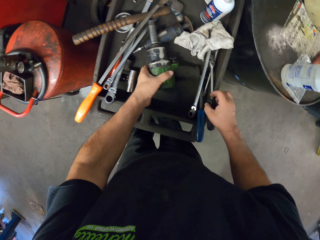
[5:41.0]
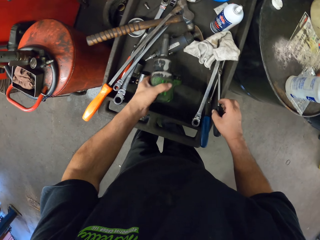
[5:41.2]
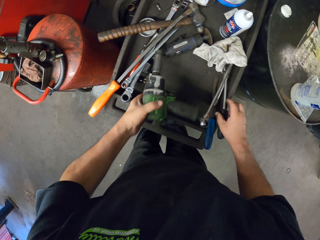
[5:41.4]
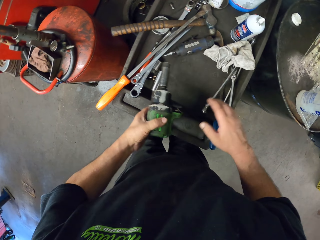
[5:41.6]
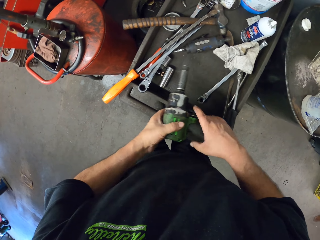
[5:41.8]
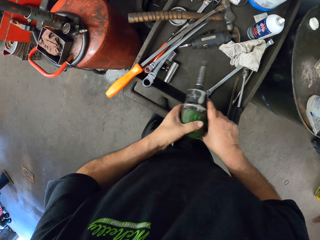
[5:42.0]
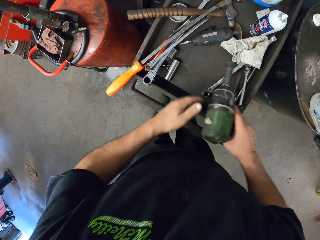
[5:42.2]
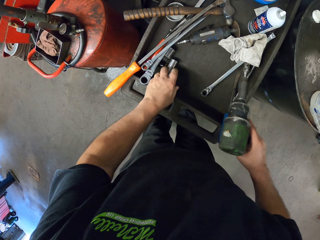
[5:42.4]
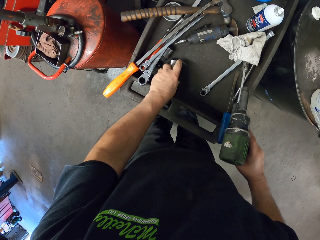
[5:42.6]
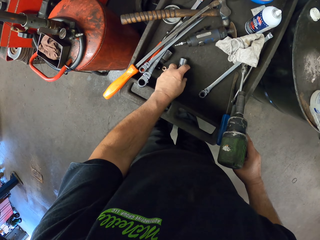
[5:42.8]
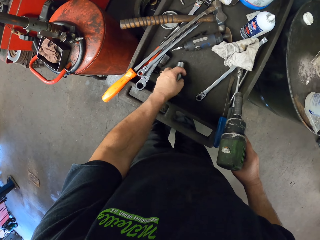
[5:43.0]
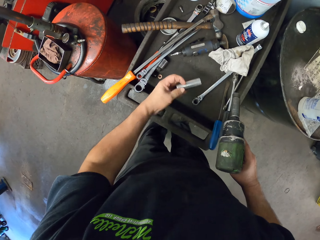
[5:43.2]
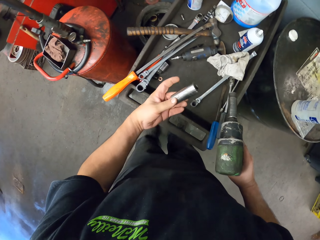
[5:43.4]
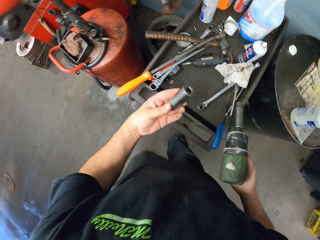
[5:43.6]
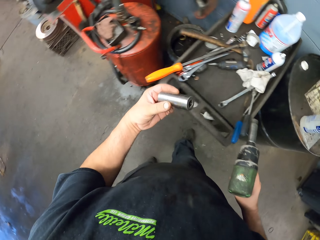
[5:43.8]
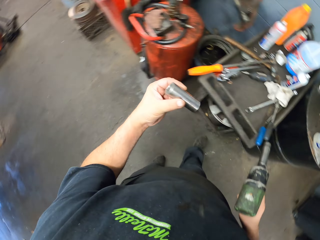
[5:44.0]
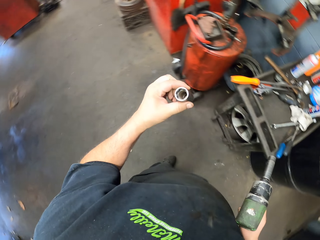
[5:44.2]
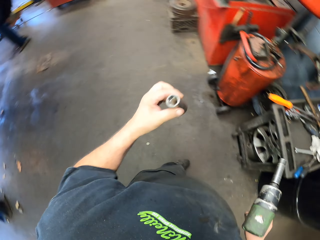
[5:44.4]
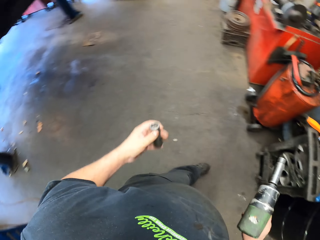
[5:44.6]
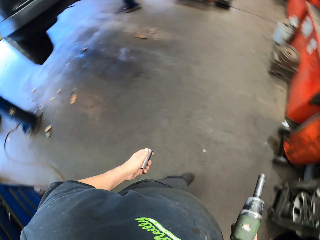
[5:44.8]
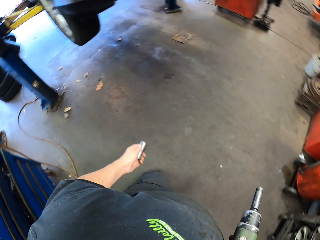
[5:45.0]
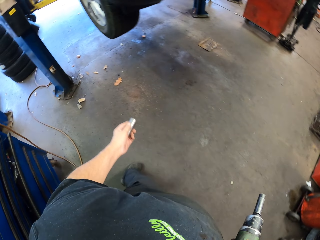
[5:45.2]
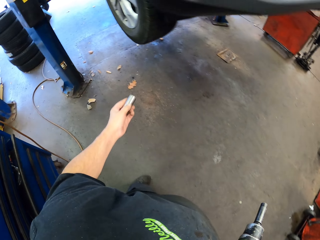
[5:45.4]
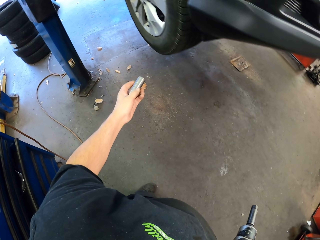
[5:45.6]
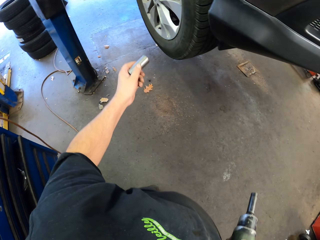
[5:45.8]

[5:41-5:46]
The camera wearer picks up the riveting gun or driller. They hold the riveting gun. They pick up an object. They hold the object. They walk in the garage.

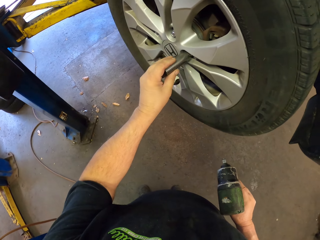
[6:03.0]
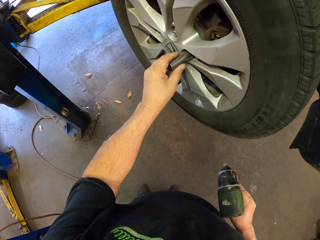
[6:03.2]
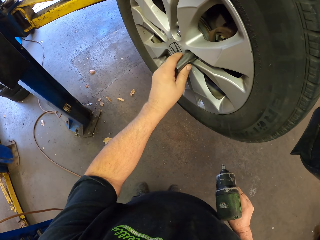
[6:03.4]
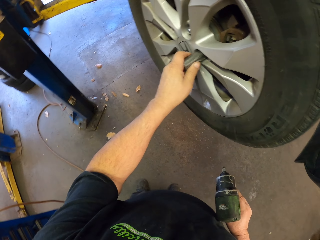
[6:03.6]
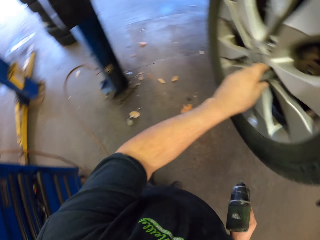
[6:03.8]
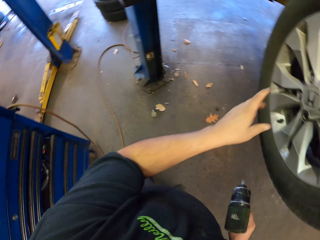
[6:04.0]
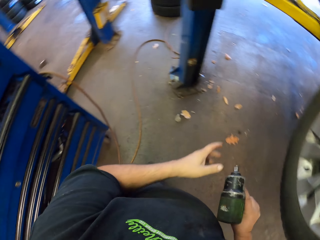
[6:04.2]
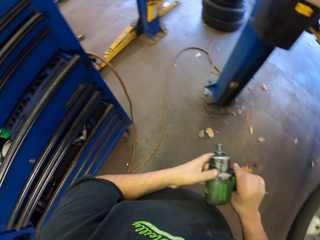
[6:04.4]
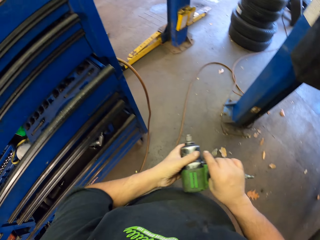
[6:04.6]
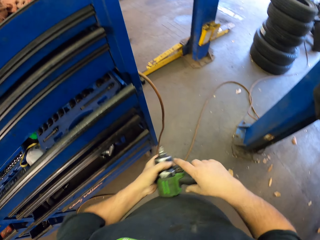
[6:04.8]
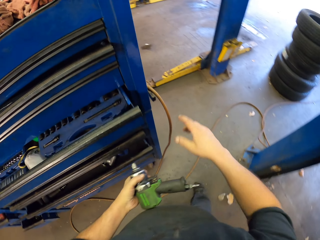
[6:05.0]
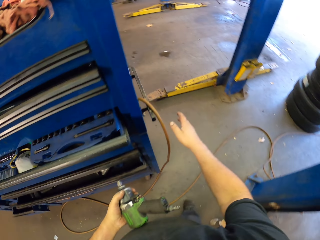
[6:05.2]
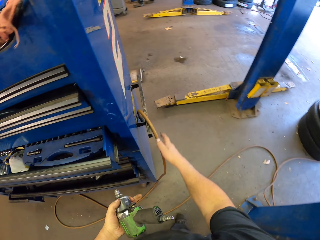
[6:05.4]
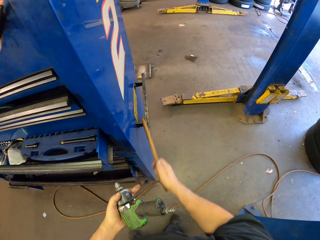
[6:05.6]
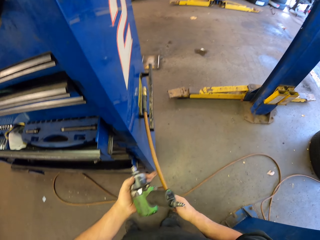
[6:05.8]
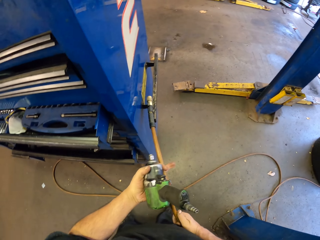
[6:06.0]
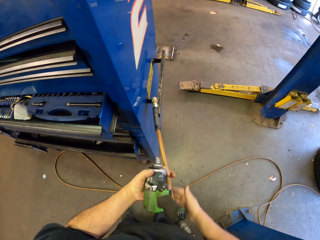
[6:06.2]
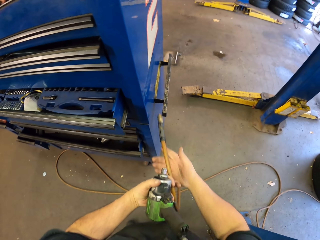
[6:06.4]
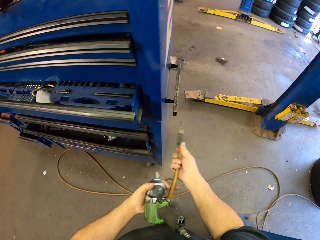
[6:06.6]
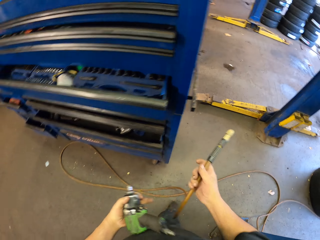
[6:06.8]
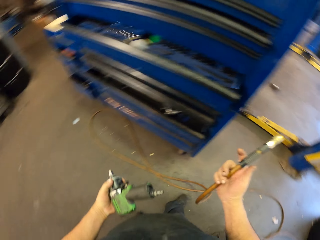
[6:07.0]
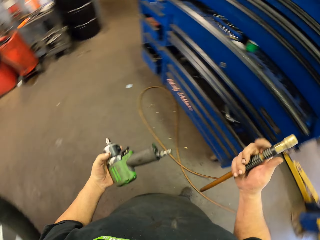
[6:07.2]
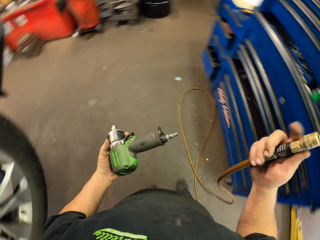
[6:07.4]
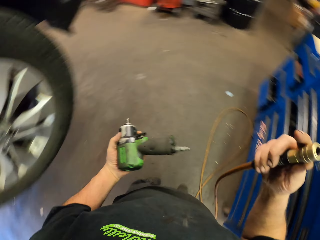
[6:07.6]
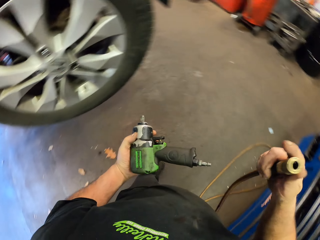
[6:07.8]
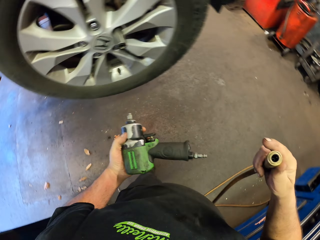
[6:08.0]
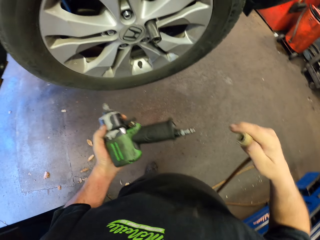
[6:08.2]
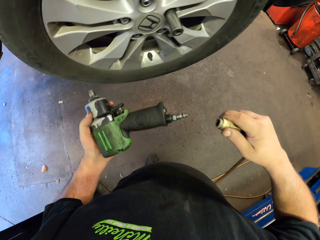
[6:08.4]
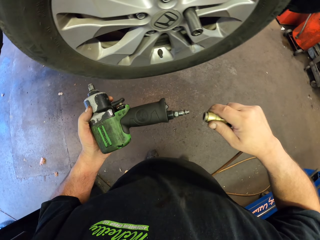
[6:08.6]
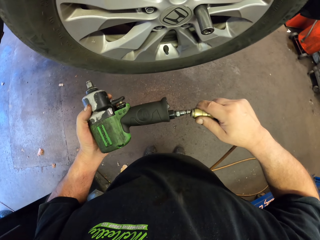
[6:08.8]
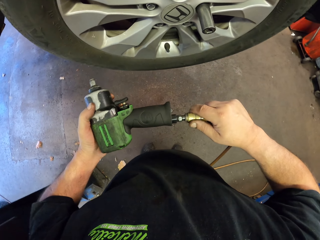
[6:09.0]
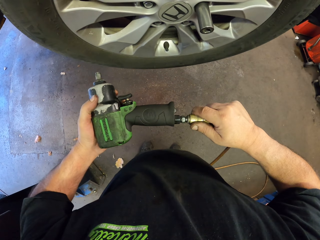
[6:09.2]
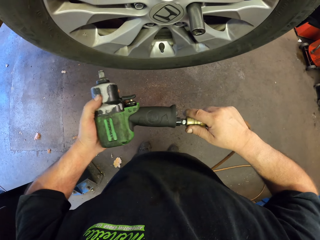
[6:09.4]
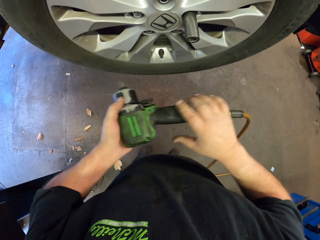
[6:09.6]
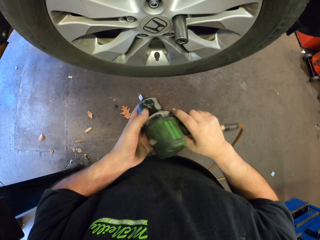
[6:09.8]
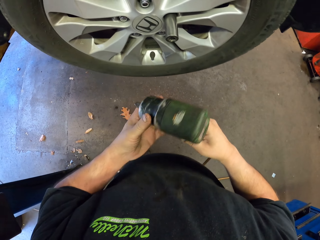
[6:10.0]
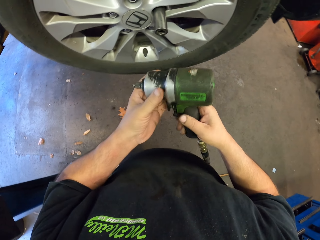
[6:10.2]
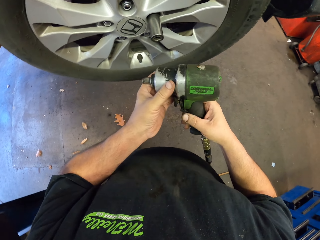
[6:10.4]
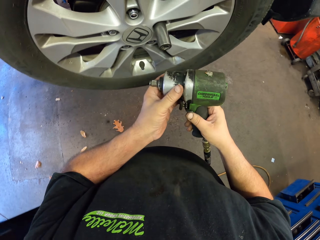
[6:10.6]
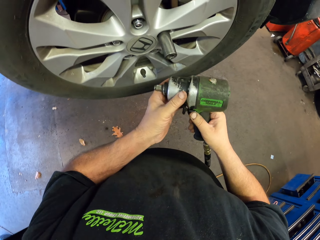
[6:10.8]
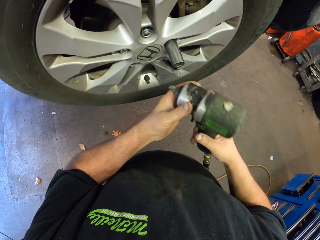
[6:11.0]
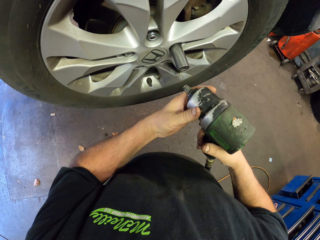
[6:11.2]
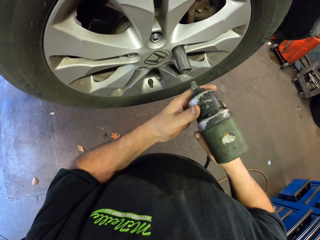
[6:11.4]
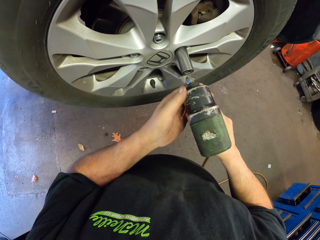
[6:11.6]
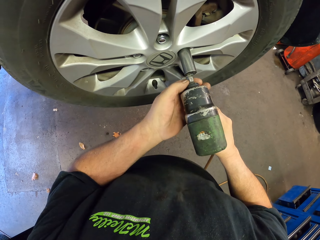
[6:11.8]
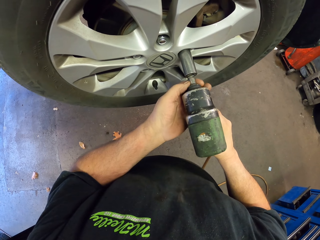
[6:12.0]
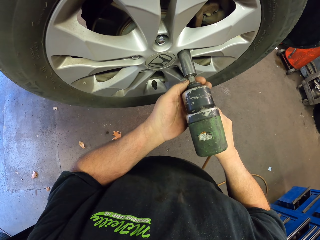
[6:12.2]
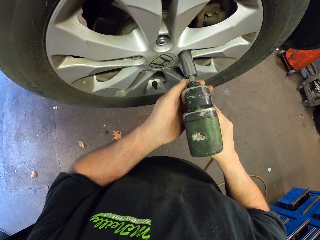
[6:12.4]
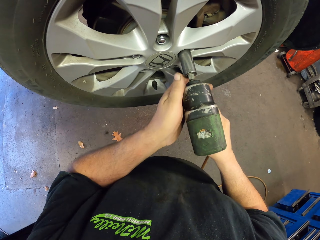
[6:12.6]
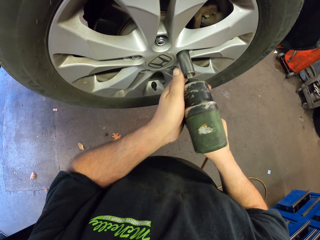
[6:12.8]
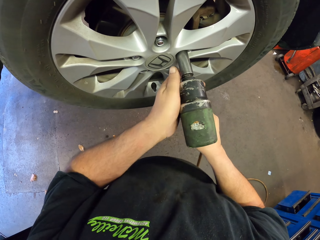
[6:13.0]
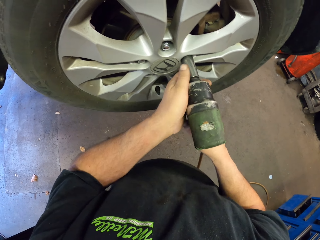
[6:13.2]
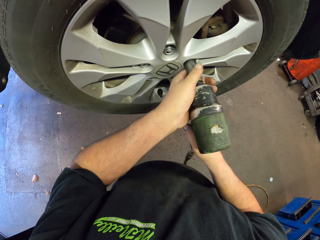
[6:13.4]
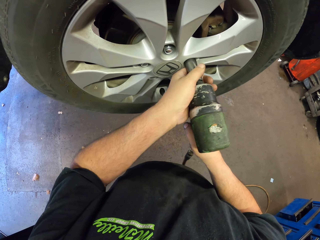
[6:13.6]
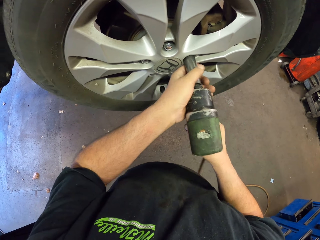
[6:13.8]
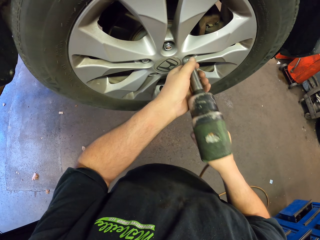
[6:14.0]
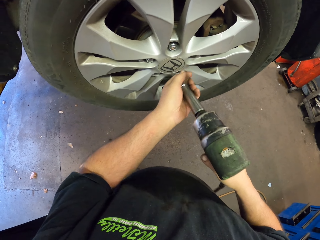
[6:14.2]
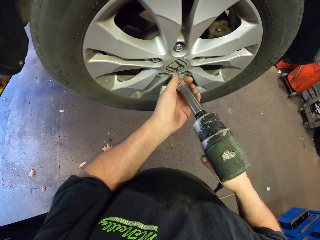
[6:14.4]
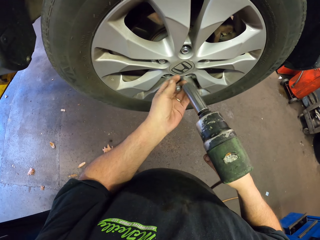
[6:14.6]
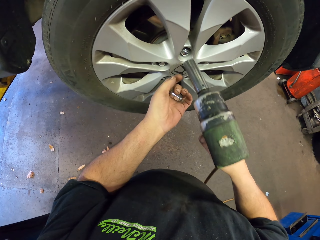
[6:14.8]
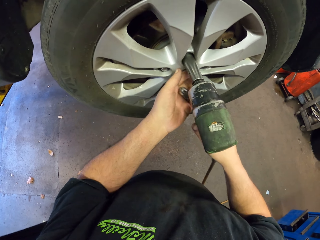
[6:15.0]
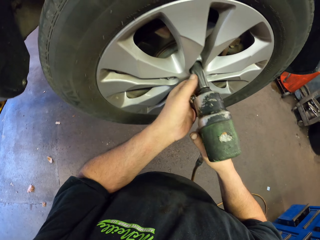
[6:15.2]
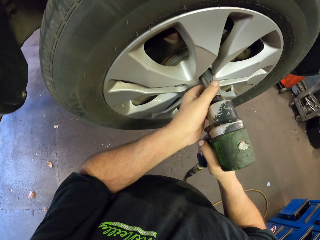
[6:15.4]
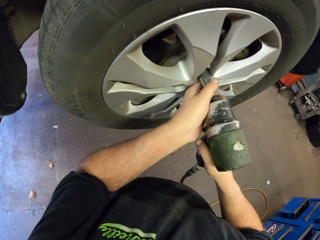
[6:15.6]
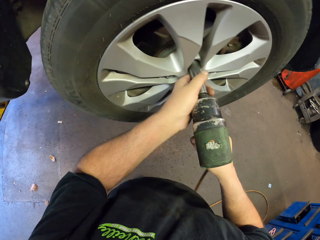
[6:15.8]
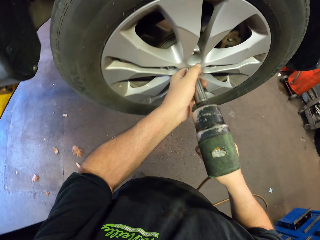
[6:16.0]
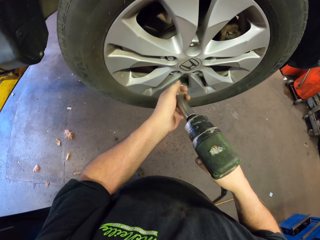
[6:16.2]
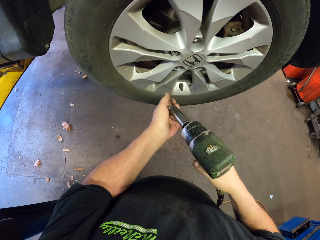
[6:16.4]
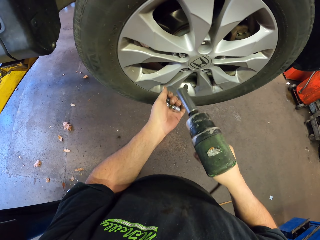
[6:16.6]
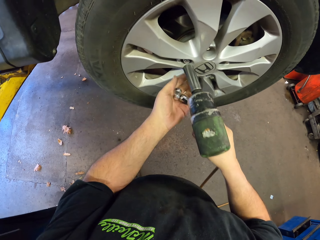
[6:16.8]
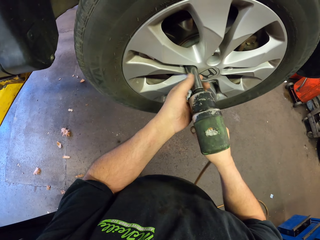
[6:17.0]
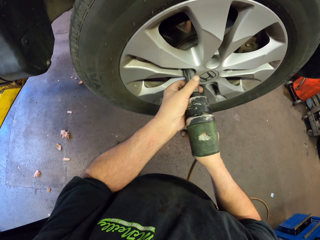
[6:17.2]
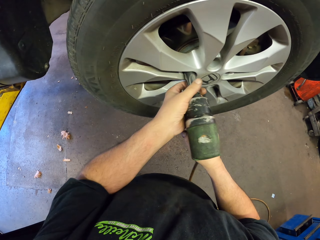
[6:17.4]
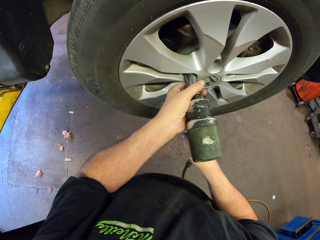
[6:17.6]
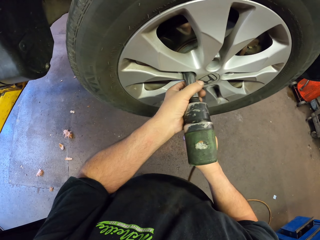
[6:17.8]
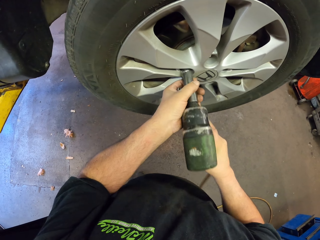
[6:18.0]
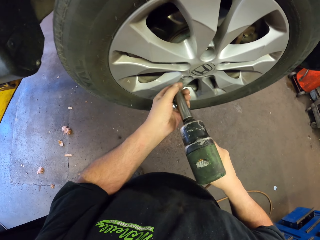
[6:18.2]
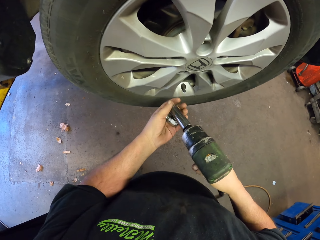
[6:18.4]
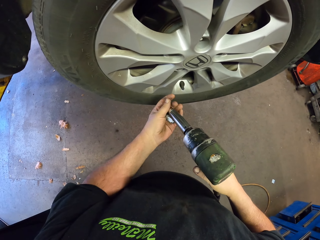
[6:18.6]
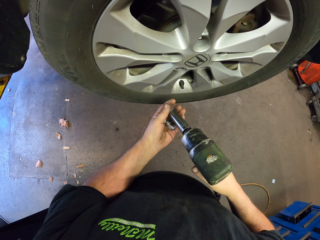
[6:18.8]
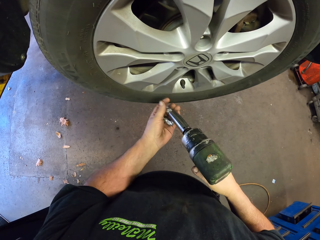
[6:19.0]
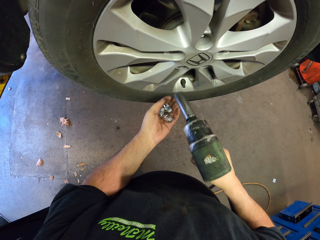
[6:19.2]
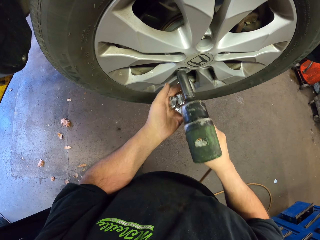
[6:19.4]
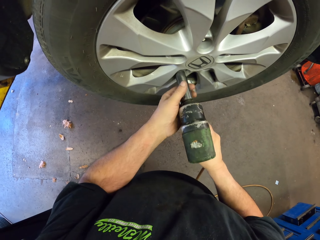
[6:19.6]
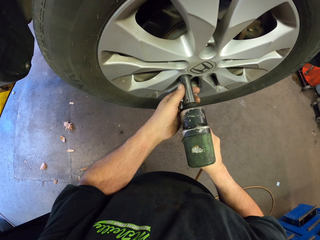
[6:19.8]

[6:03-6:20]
The camera wearer picks up an object. They fix the metal on the tire. They hold the riveting gun. They pick up the wire. They fix the wire cable on the driller. They hold the pipe. They fix the pipe on the riveting gun. They hold the riveting gun. They fix the riveting on the metal. They hold the nut. They remove the nut from the wheel. They put the nut on the hand. They remove the nut. They put the nut on the hand.
